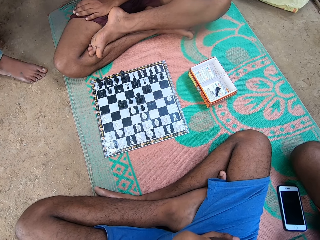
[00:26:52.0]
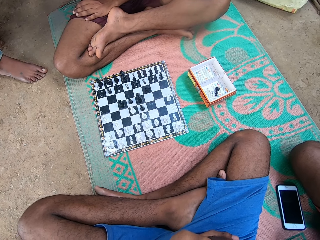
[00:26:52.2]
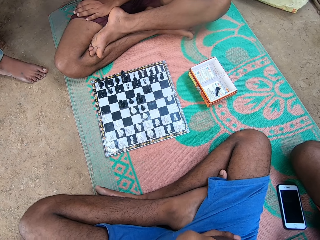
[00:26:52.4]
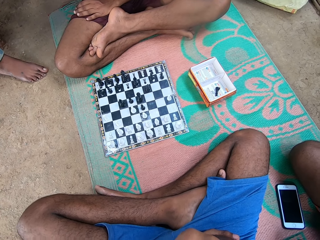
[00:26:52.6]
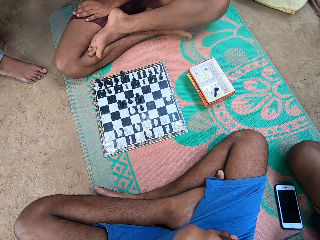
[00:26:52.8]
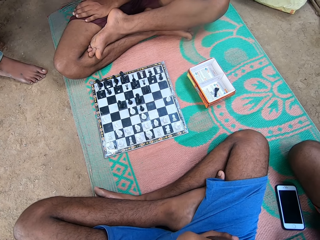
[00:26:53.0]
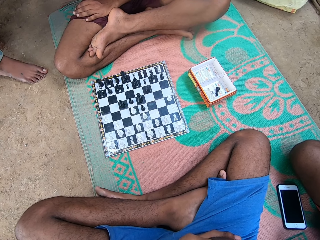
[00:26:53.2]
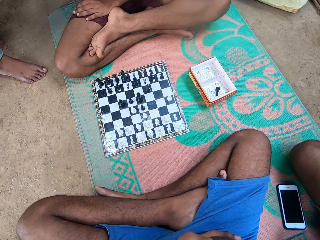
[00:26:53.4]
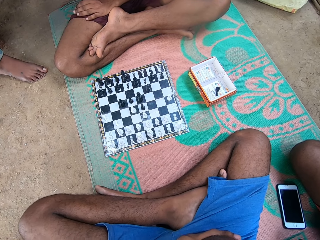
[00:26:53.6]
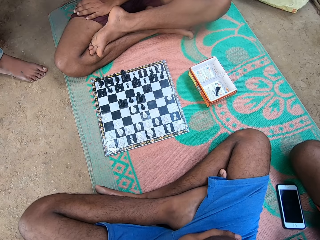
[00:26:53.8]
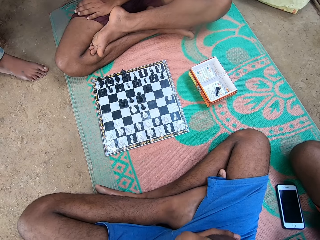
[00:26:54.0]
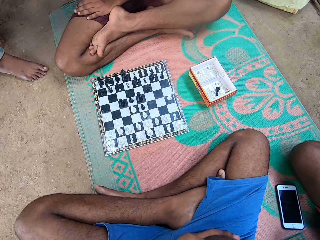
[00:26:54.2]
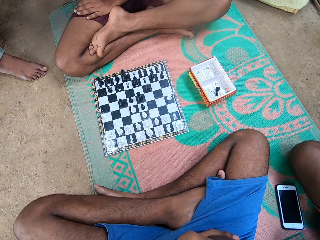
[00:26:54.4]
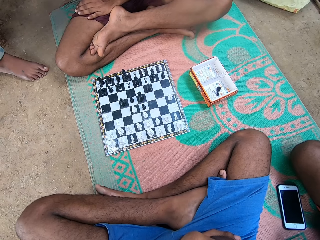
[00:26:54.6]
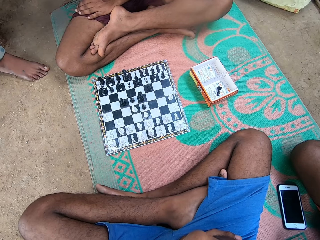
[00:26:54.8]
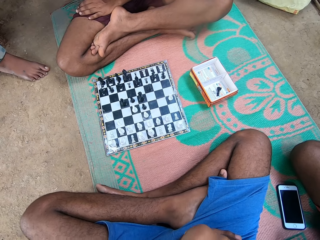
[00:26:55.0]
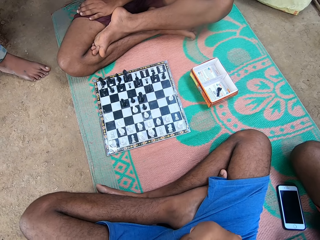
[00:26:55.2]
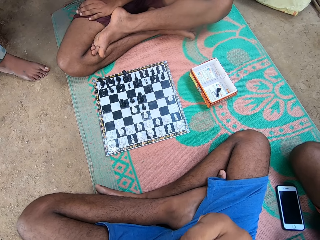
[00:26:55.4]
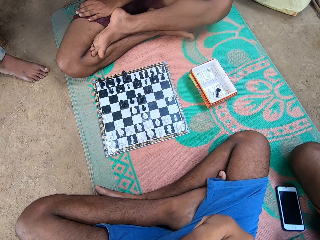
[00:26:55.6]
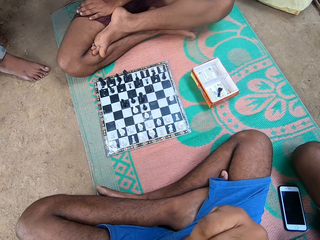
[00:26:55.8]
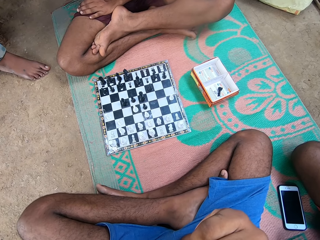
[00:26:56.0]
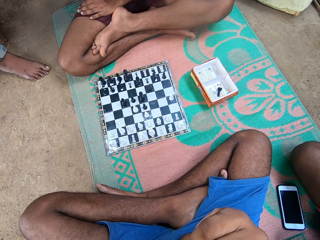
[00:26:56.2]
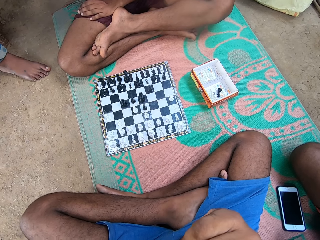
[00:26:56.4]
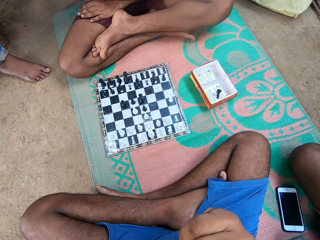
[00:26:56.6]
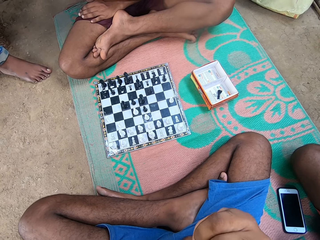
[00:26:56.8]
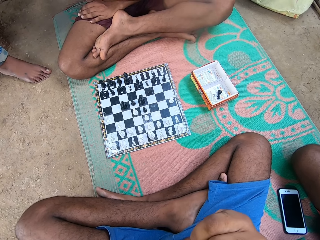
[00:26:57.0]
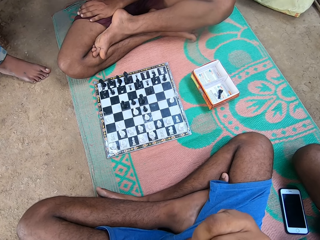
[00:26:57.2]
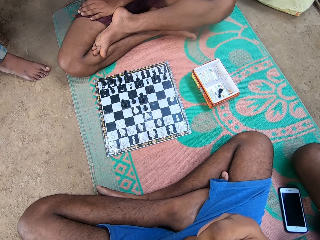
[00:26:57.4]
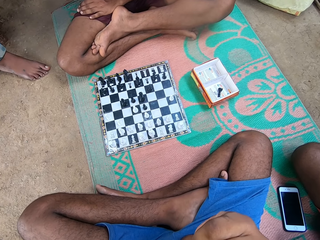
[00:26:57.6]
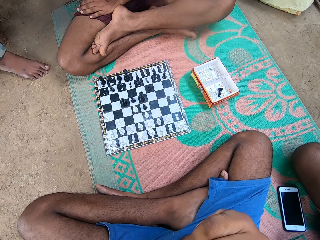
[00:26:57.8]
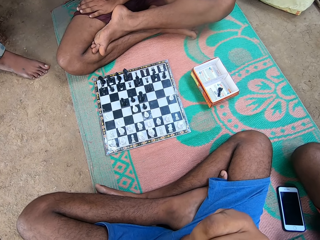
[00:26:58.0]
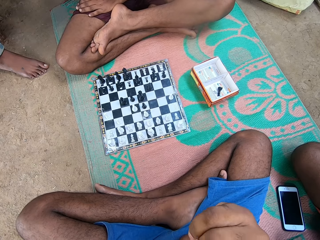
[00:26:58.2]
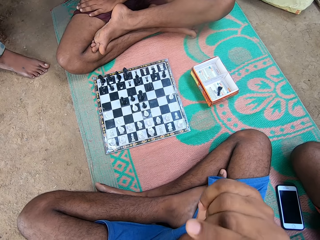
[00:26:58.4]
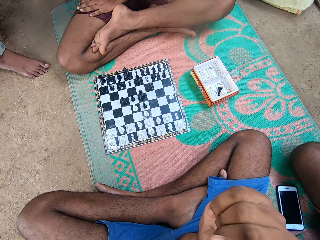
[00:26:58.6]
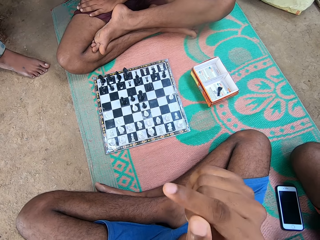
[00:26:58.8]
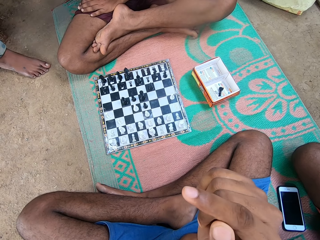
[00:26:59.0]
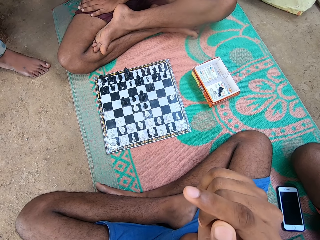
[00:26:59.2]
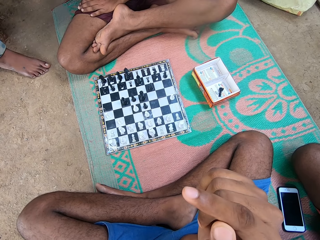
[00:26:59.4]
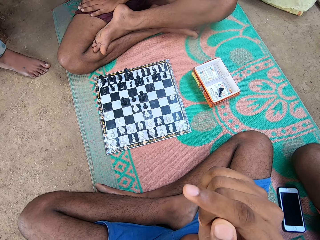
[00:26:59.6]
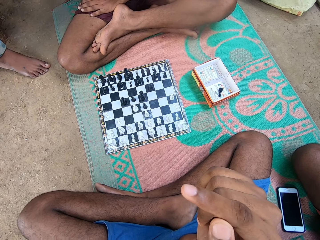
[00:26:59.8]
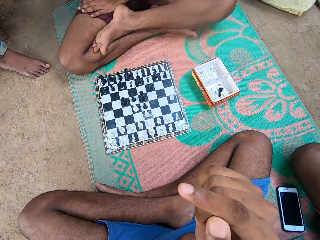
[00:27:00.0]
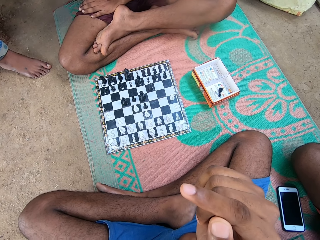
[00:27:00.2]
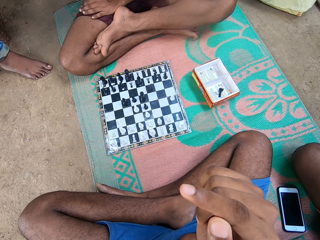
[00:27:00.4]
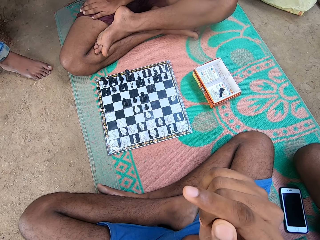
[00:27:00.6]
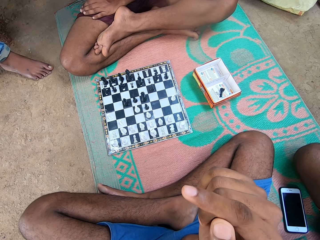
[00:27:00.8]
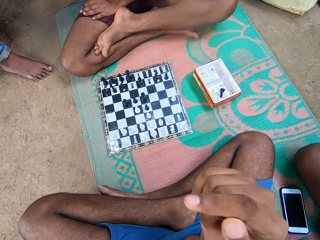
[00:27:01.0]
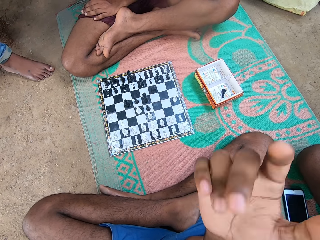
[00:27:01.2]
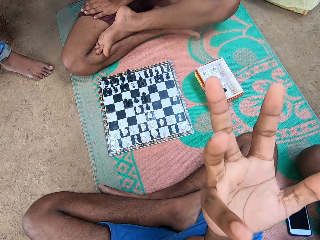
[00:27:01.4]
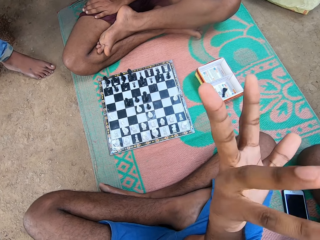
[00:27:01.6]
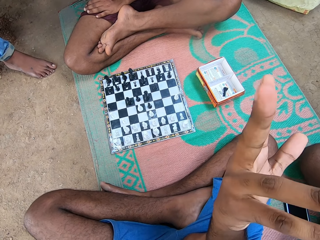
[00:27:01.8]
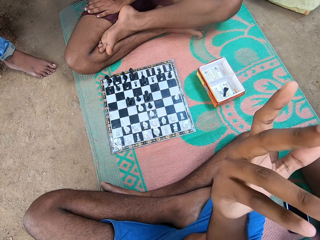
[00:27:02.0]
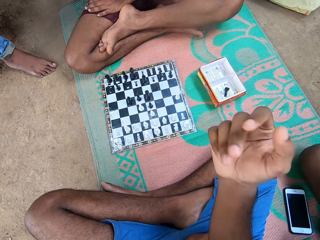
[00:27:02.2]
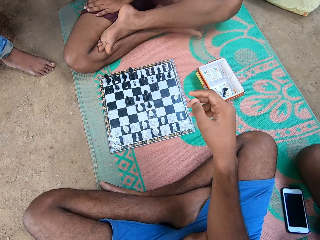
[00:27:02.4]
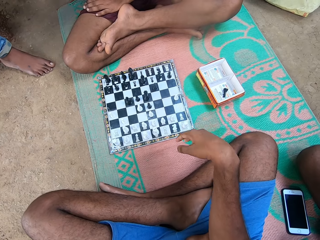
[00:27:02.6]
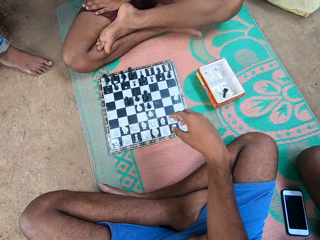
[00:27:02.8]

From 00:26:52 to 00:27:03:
The camera wearer shakes his leg. He points the finger.

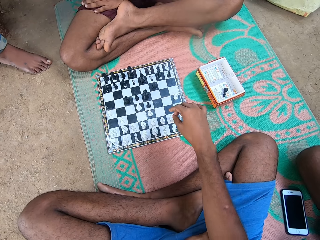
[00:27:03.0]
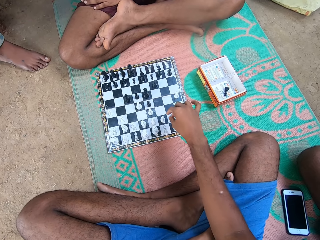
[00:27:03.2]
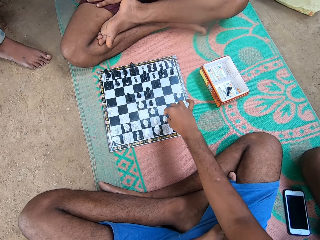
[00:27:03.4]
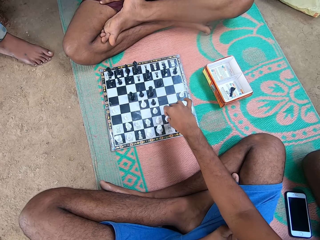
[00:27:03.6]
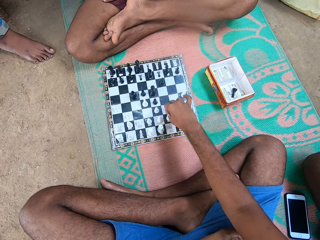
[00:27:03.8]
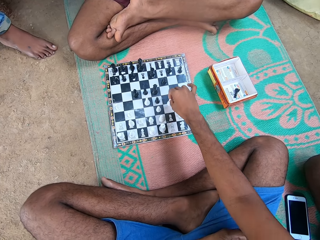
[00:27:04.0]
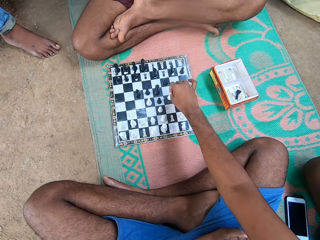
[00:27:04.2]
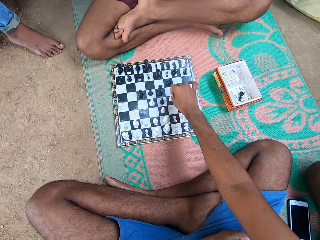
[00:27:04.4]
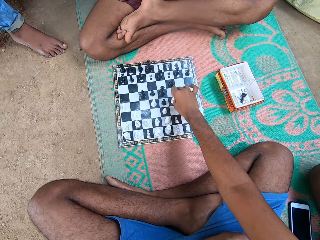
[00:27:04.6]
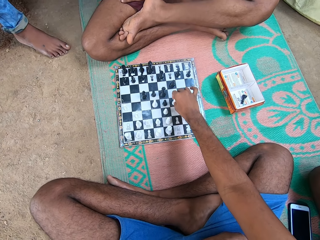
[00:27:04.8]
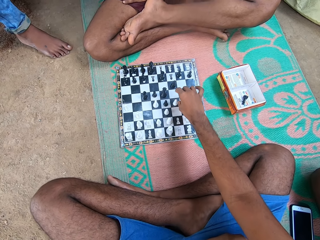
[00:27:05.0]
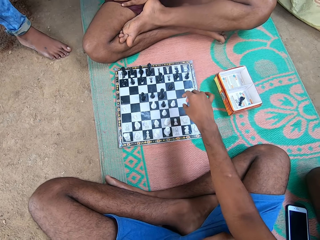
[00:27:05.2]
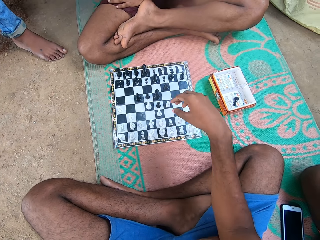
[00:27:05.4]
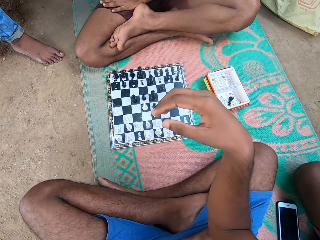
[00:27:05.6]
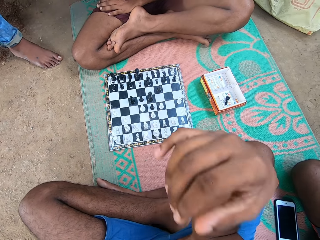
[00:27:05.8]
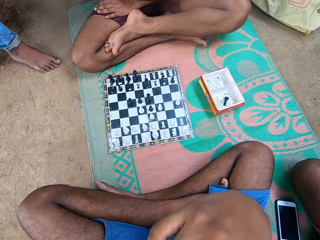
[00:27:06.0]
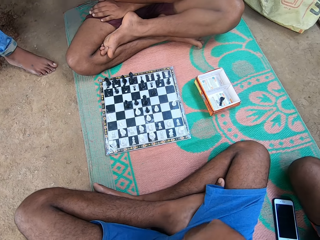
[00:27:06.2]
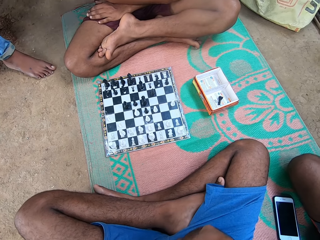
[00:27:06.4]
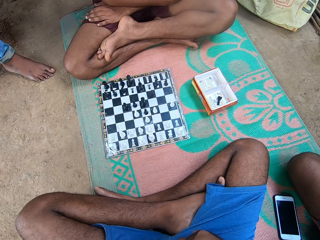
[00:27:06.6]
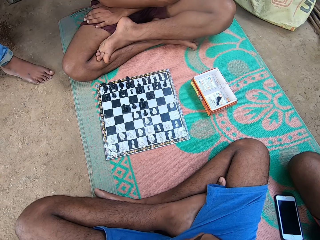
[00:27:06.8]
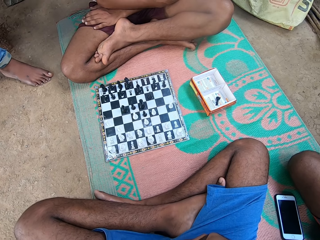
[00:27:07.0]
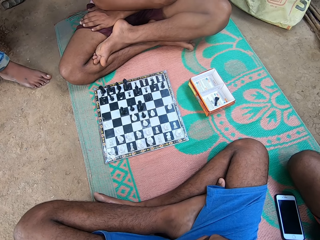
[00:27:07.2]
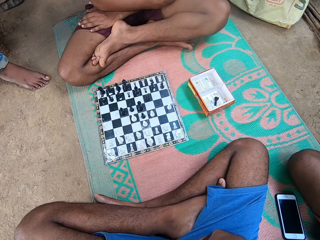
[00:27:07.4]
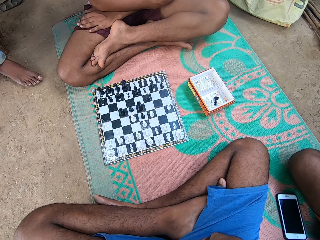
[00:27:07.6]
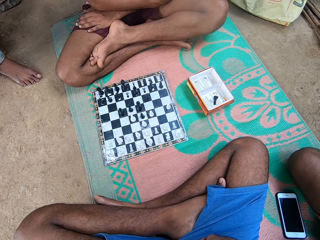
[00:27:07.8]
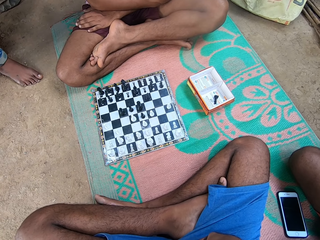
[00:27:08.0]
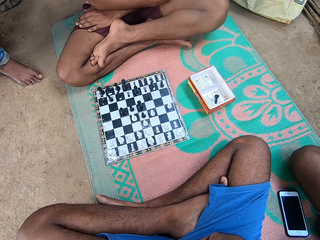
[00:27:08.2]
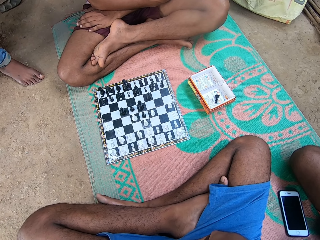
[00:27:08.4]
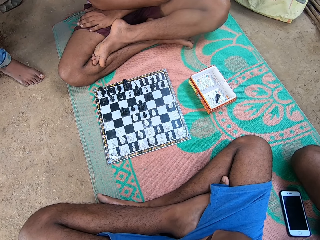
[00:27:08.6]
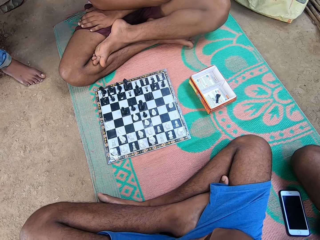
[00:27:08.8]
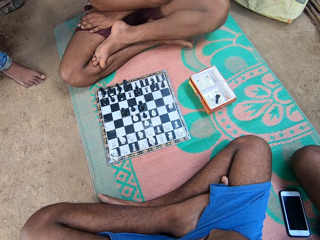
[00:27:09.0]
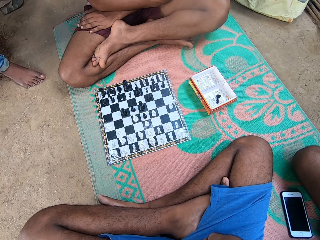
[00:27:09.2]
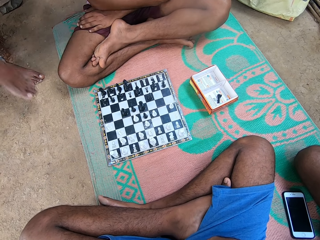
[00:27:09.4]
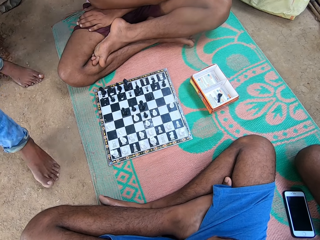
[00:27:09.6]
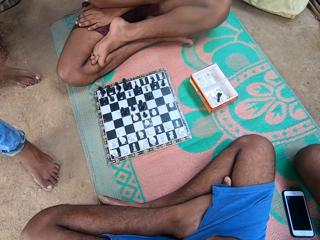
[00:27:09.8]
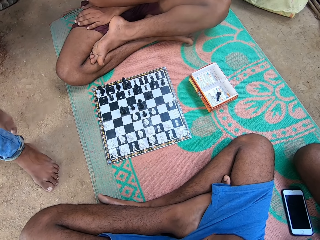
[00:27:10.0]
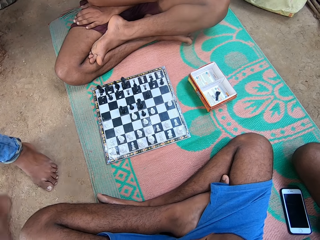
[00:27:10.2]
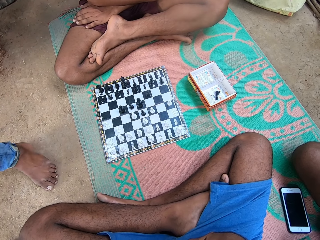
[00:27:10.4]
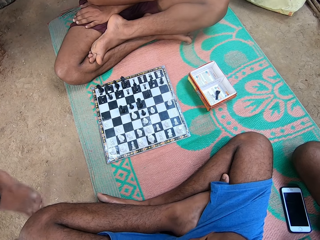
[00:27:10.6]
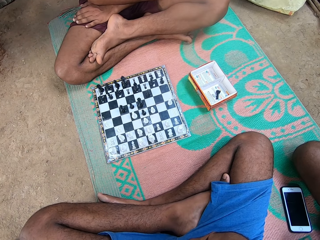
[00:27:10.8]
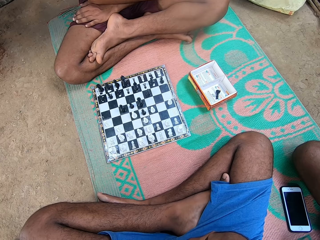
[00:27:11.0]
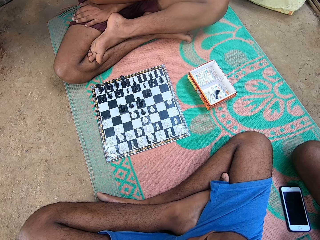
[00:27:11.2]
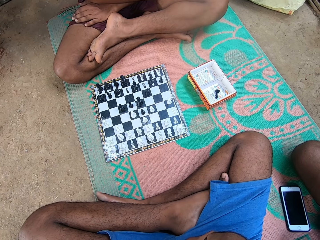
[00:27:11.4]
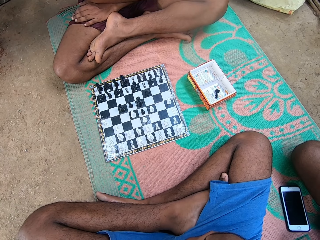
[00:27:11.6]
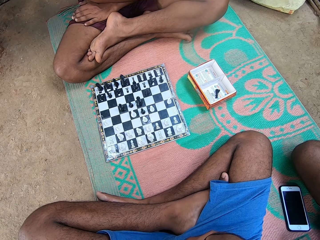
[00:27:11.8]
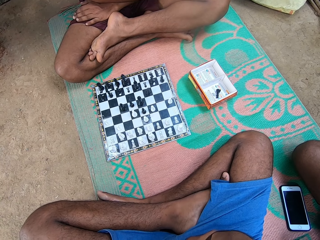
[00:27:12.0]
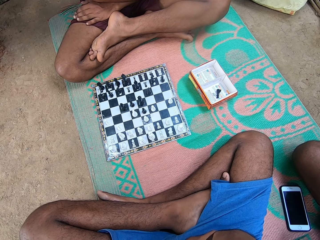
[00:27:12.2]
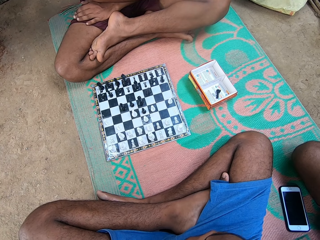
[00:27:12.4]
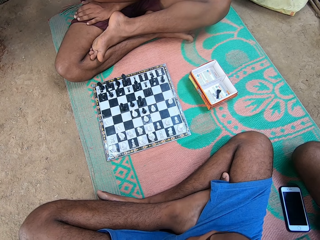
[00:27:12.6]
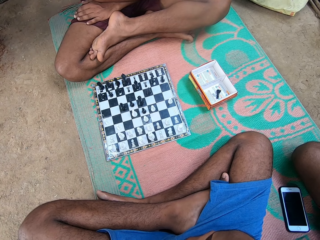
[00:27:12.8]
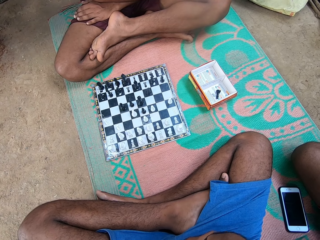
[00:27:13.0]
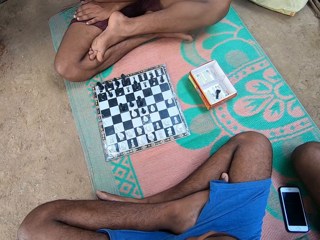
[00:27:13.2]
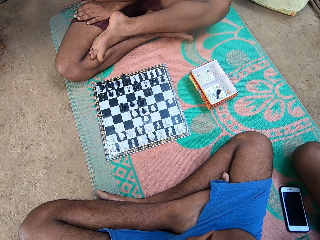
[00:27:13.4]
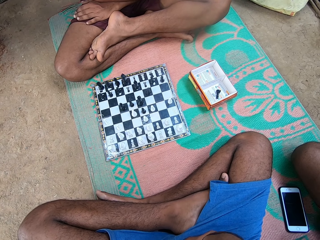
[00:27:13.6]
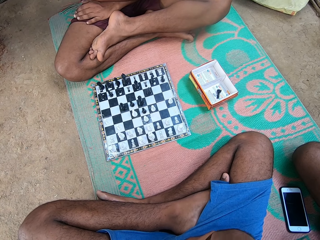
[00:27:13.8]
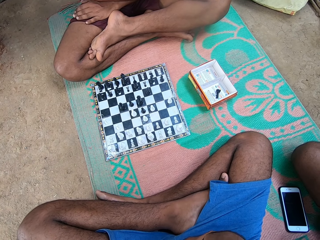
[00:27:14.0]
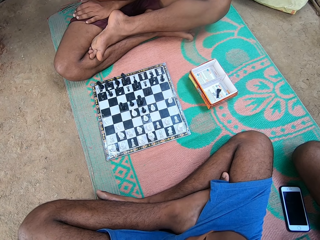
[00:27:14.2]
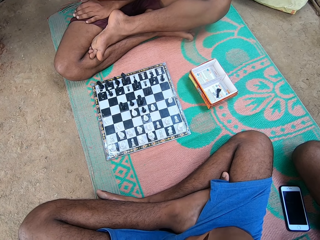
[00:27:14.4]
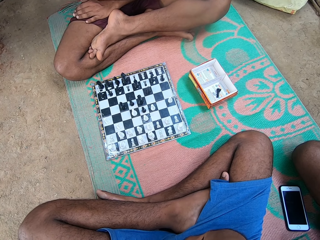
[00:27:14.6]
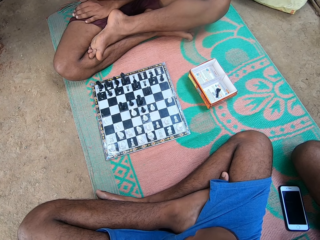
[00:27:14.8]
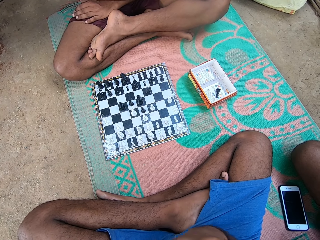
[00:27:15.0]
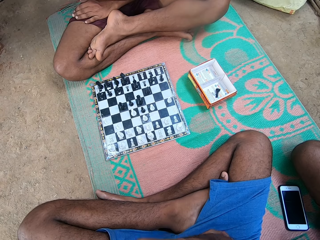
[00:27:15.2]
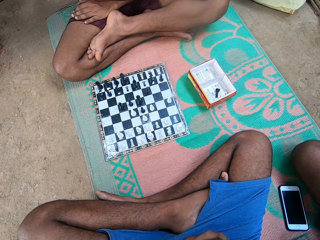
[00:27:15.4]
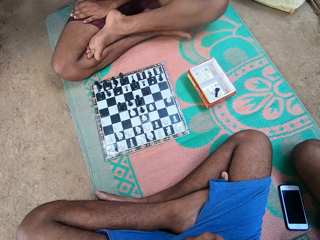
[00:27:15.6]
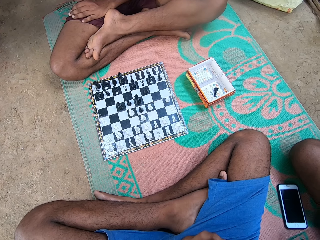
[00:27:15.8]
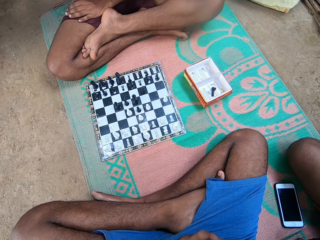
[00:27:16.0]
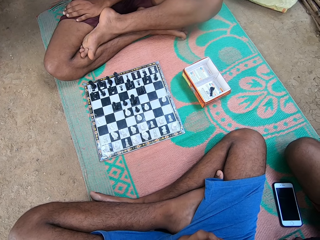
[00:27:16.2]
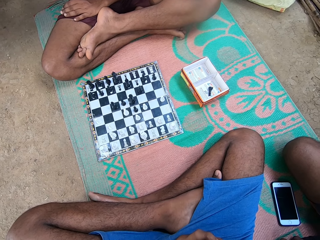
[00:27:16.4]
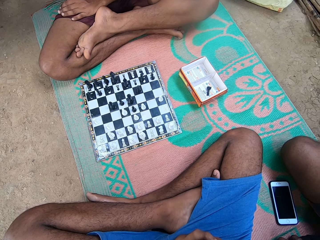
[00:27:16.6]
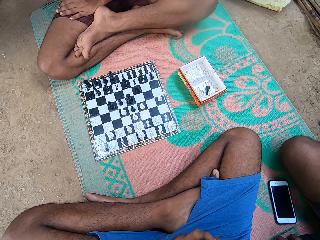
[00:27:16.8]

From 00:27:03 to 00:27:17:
The camera wearer takes another turn in the chess game. He touches his face. A man walks away.
